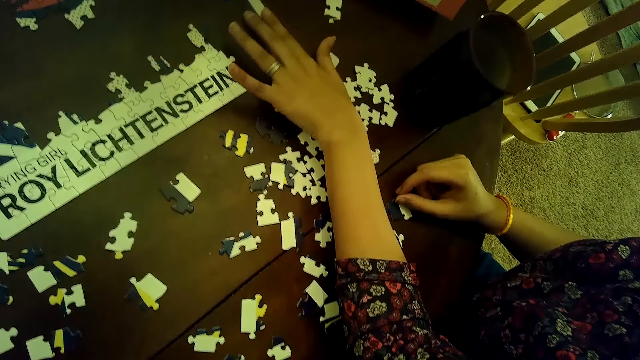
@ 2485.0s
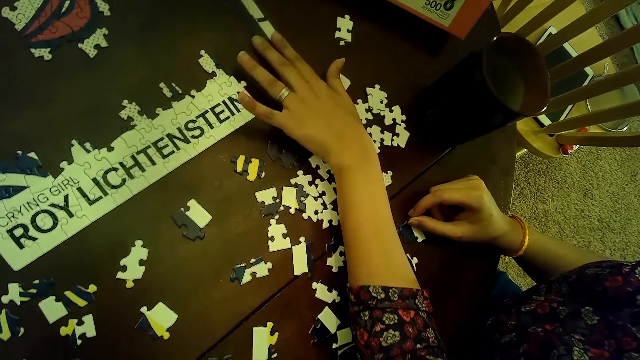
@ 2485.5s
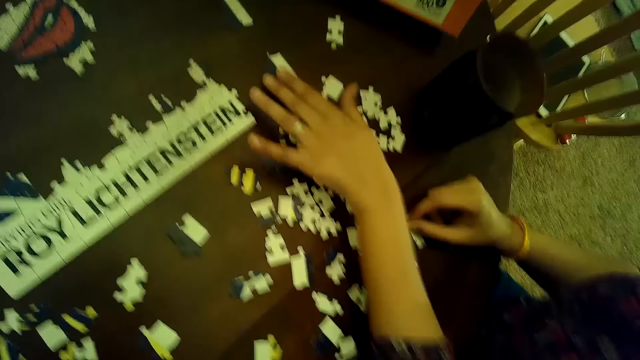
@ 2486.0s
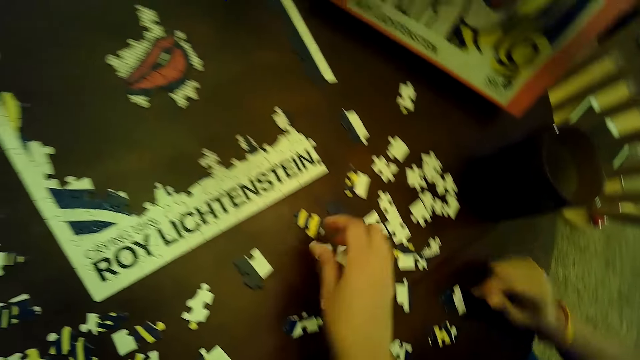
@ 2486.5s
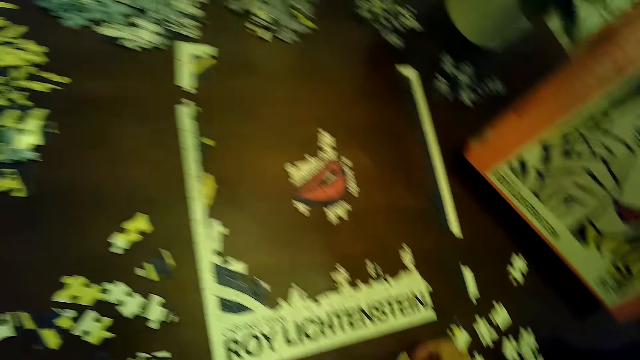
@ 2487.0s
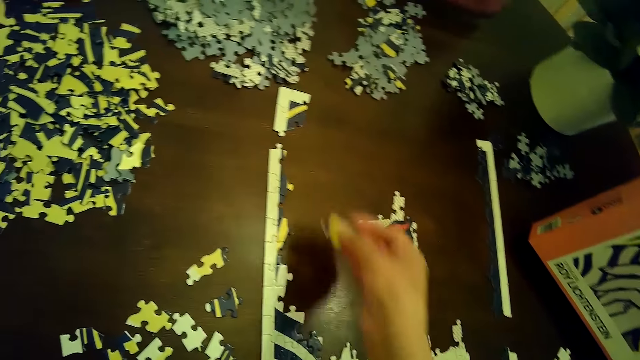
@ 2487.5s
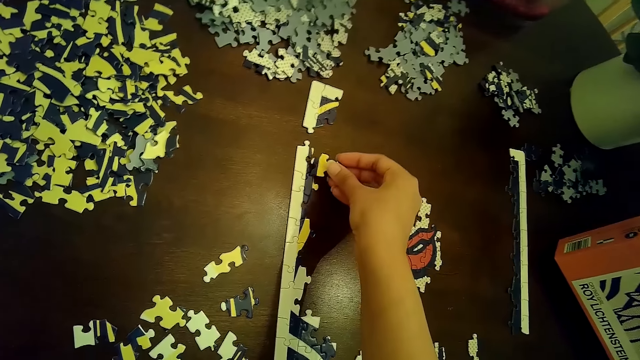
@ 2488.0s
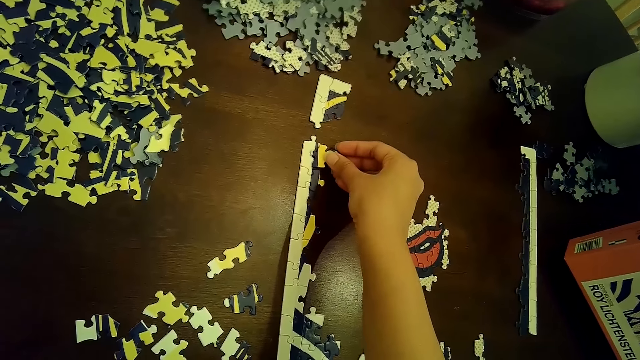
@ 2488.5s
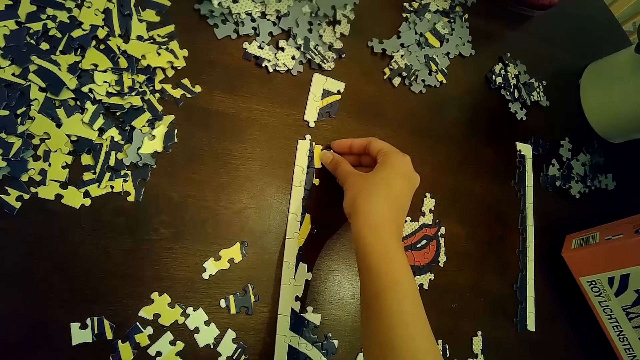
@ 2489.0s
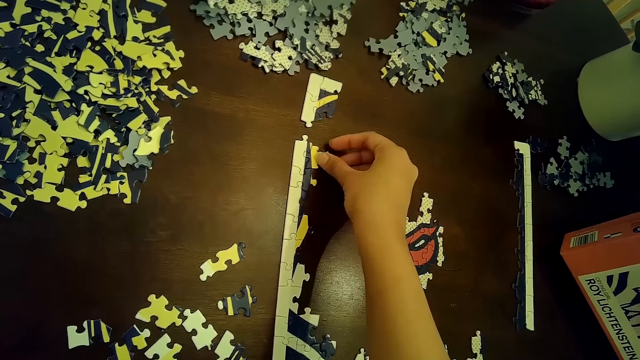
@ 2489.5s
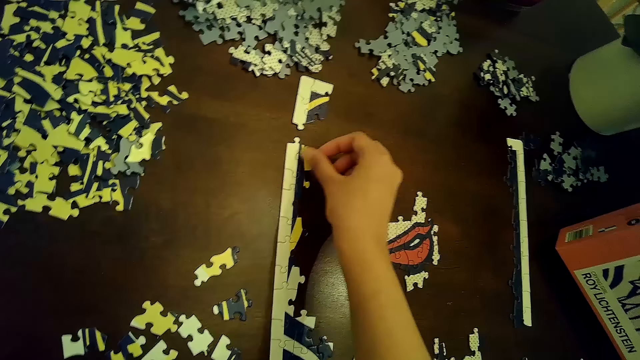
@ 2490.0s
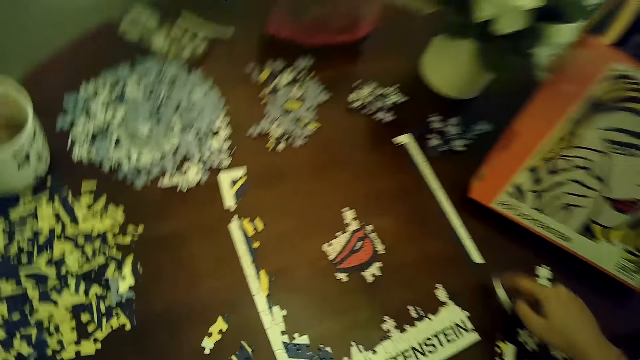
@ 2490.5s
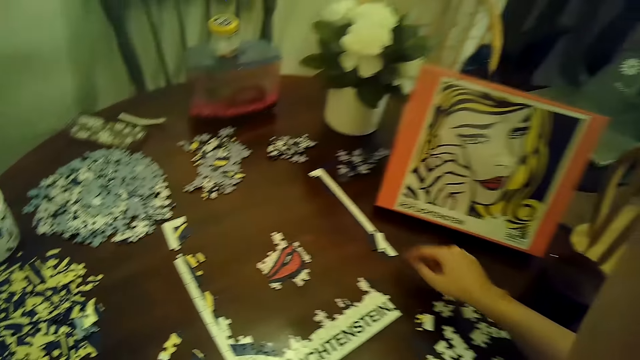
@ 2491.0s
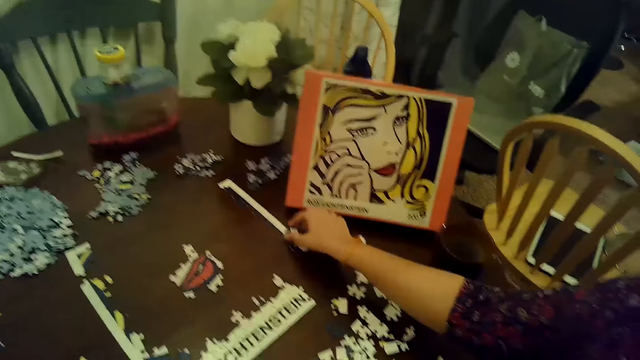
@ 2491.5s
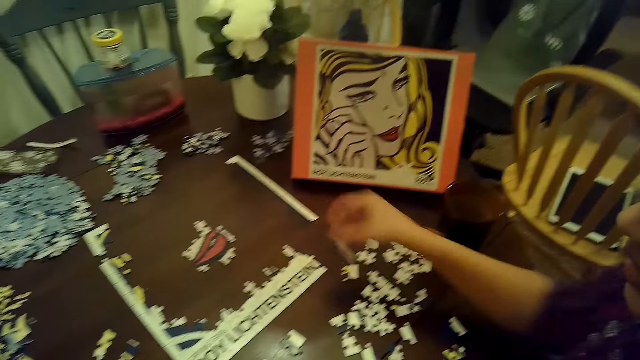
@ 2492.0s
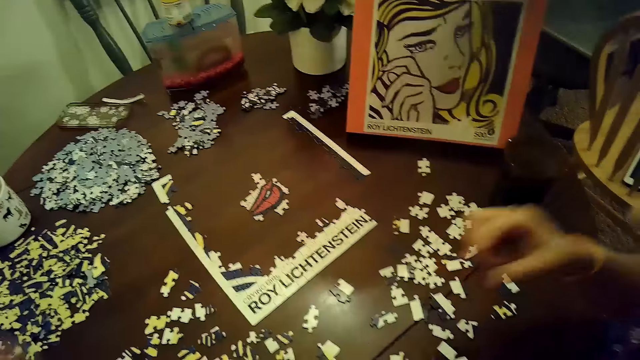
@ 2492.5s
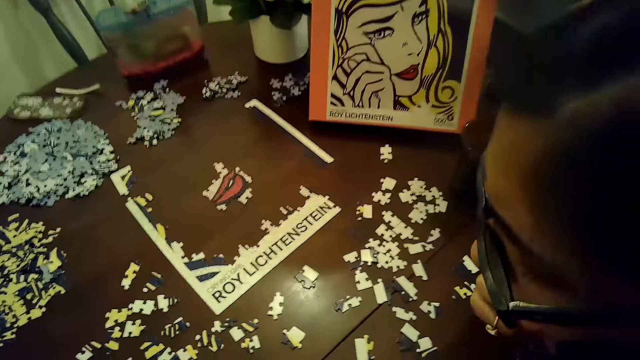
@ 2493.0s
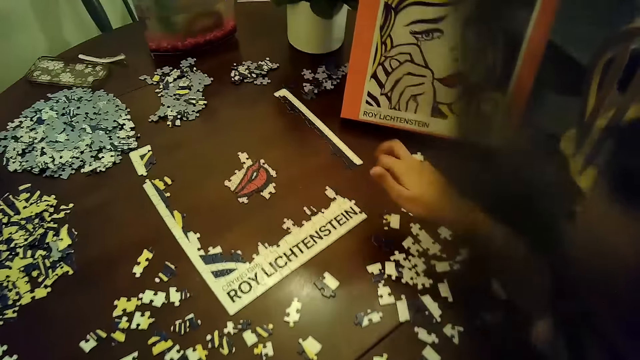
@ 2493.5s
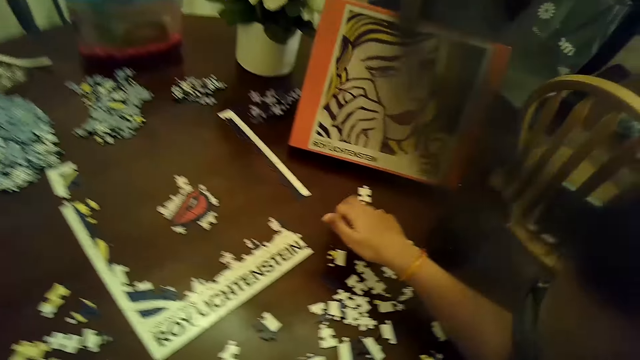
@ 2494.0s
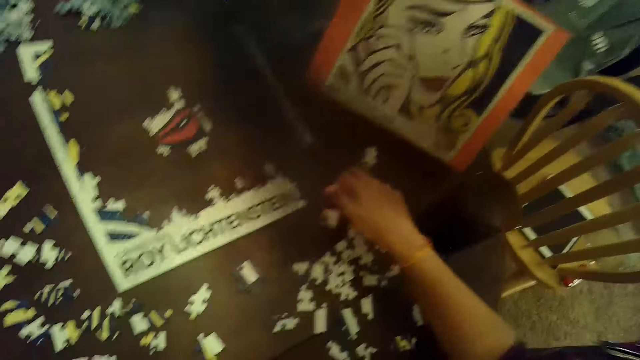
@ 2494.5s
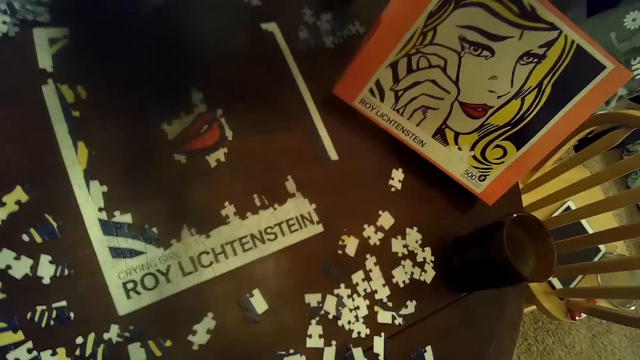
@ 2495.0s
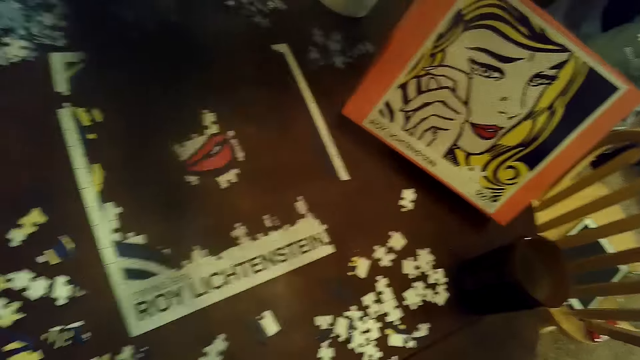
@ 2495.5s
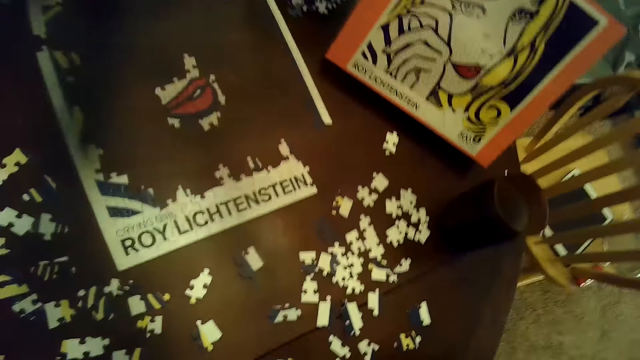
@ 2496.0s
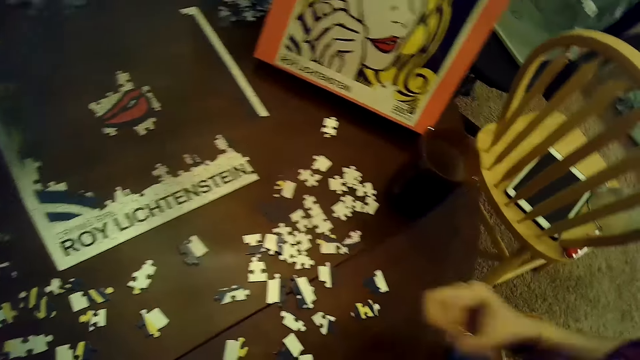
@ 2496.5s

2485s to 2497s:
The woman moves a puzzle piece from the puzzle with her left hand. The camera wearer picks a puzzle piece from the table with her right hand. She connects the puzzle piece to the puzzle on the table with her right hand. She raises her right hand. She touches the face. The woman moves a puzzle piece with her right hand. The camera wearer lowers her right hand. The woman picks the puzzle piece or card from the table with her right hand. She puts the card on the puzzle. She places the puzzle piece on the table with her left hand. She touches her mouth with her right hand. She taps fingers on the table with her right hand.

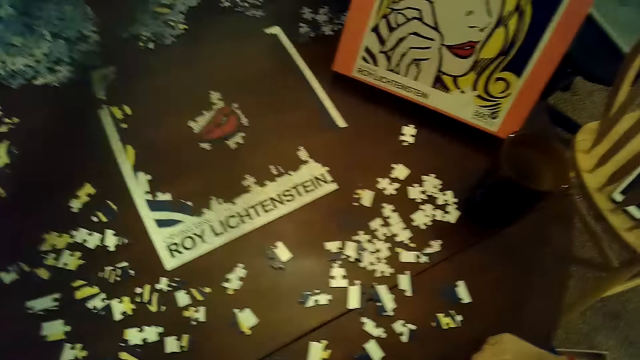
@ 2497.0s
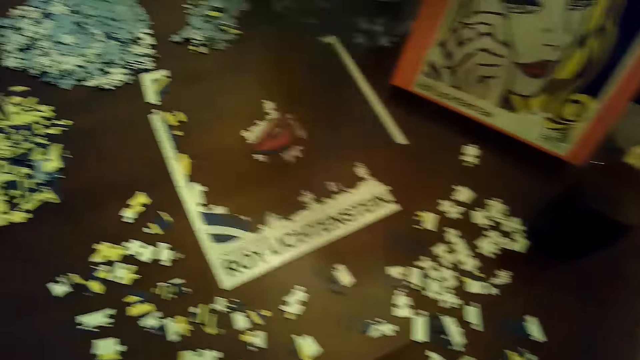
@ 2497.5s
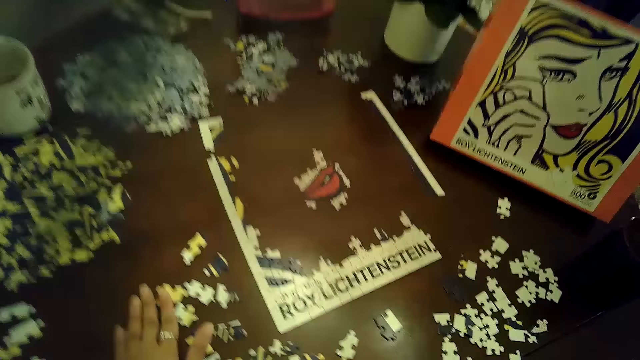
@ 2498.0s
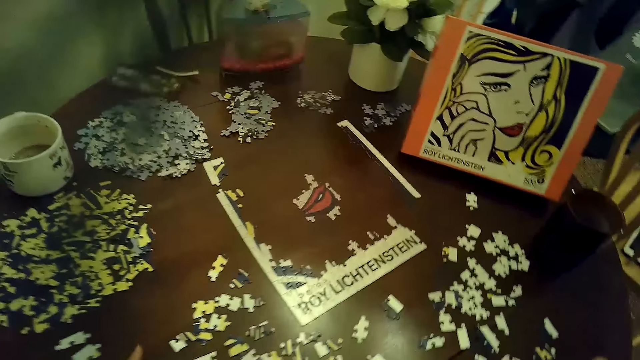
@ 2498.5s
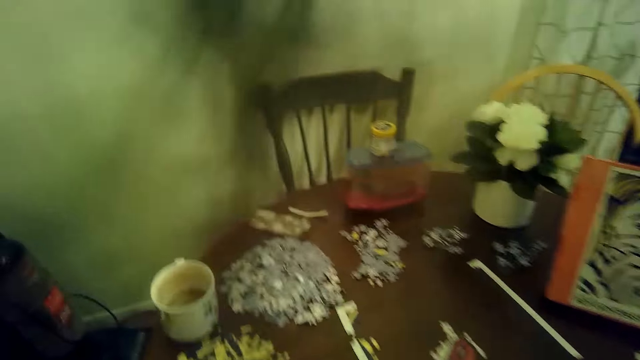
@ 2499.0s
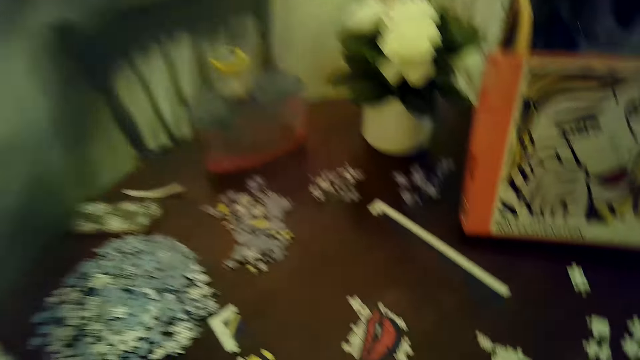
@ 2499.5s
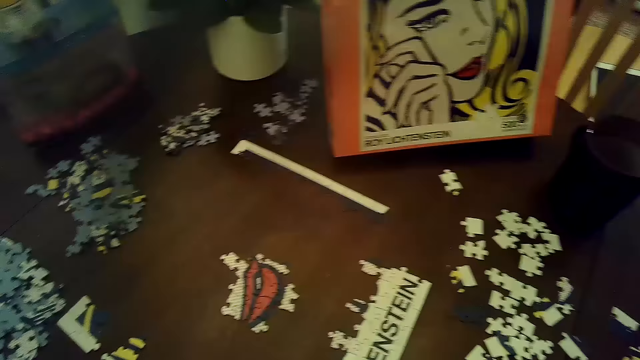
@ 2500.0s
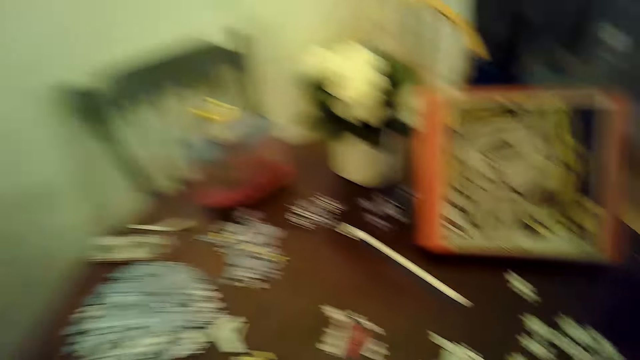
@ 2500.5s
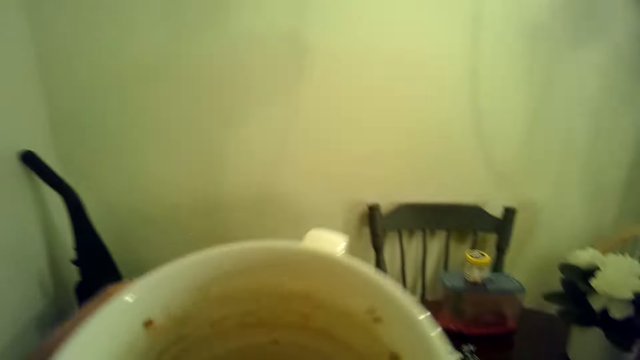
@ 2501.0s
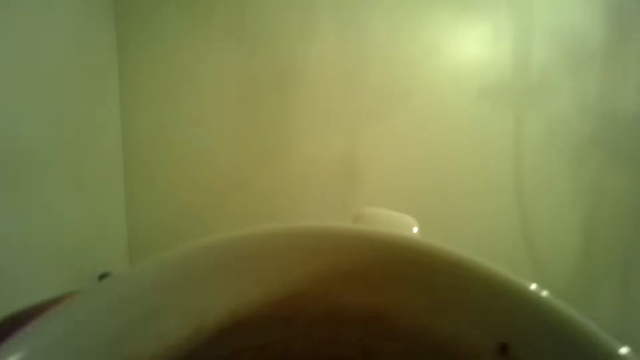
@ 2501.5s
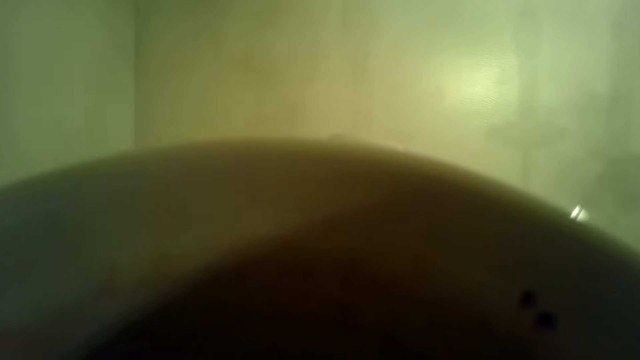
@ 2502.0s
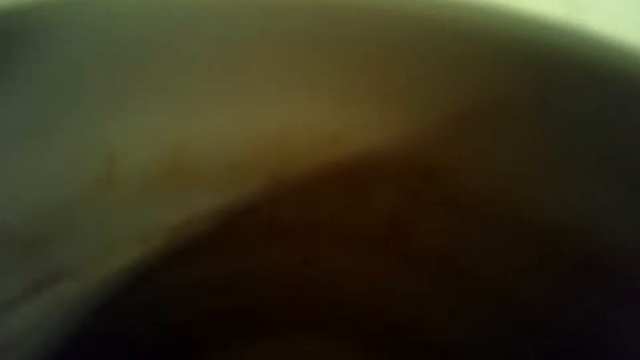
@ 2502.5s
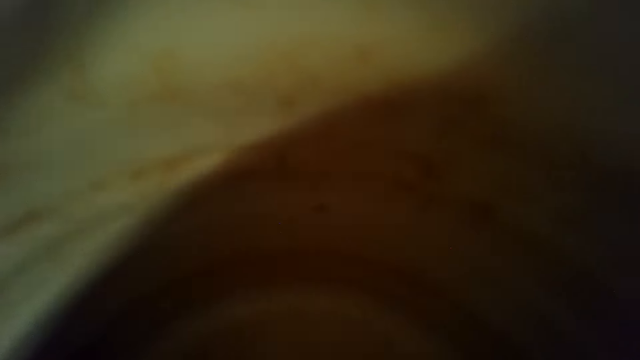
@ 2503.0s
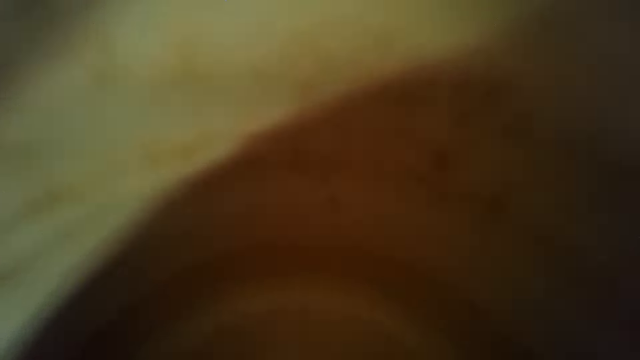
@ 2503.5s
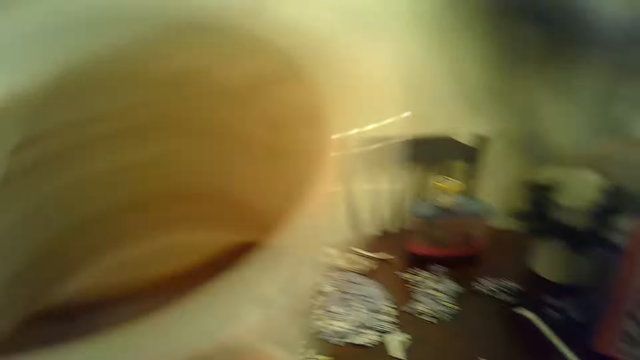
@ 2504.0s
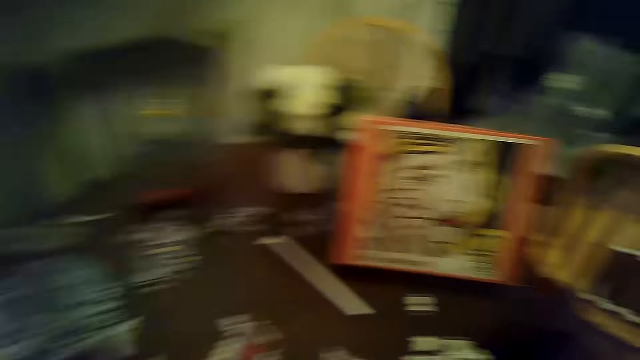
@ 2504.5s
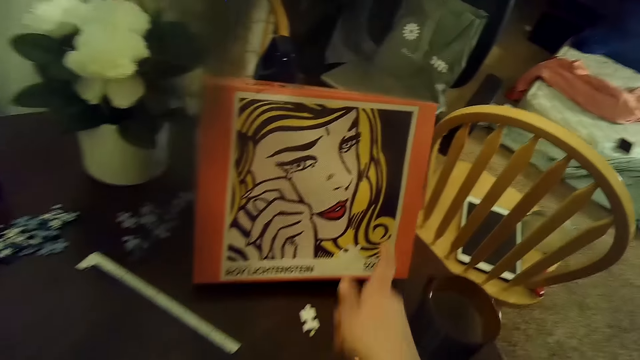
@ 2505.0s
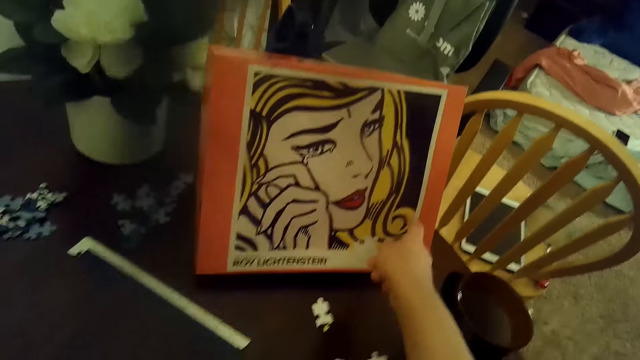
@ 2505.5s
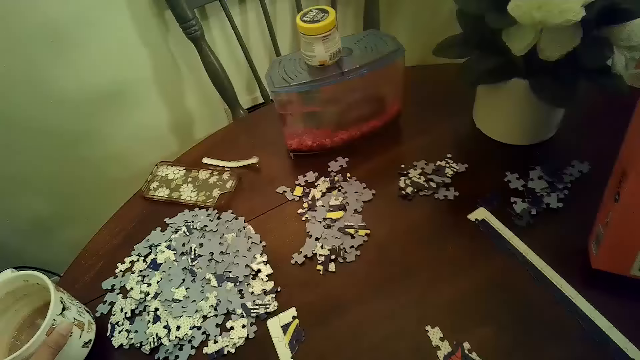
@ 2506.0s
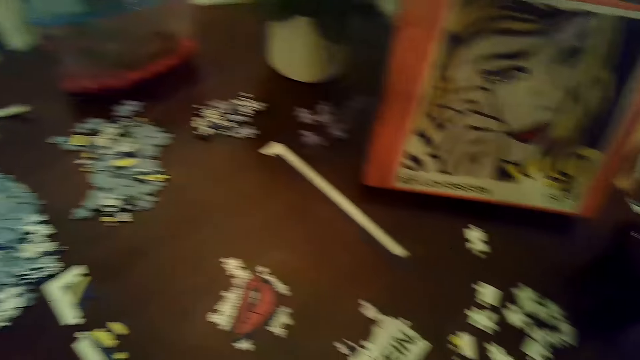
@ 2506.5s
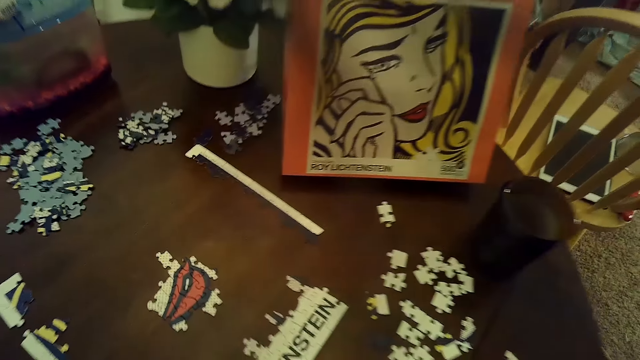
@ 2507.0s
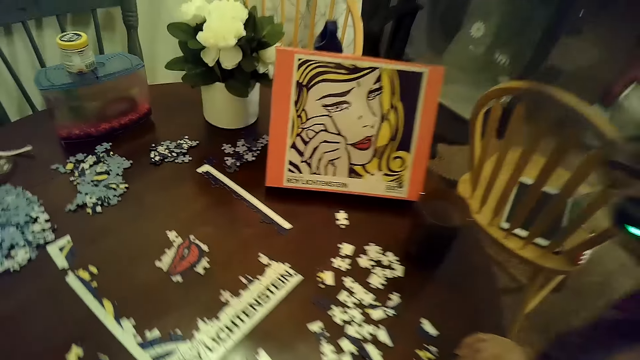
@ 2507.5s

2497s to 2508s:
The camera wearer moves puzzle pieces or cards with her left hand and arranges the cards on the table. She drinks a beverage in a cup with her right hand. She touches a puzzle box on the table with her right hand. The woman points at a picture.
